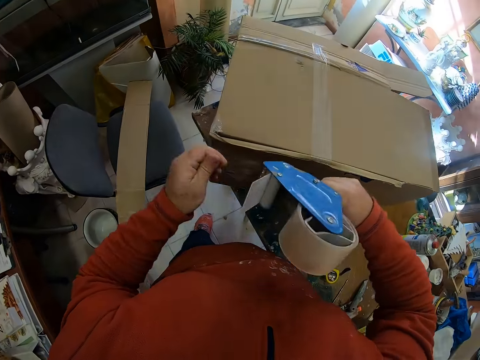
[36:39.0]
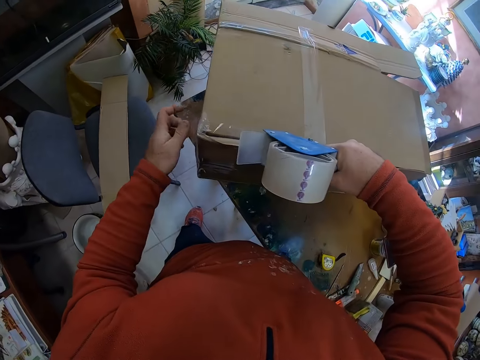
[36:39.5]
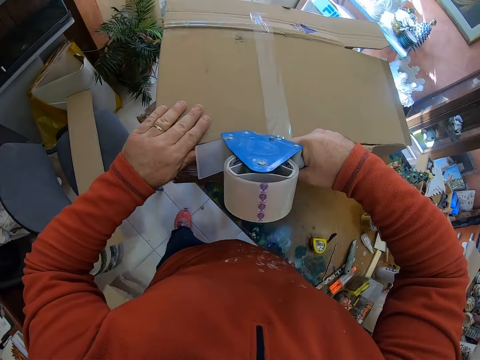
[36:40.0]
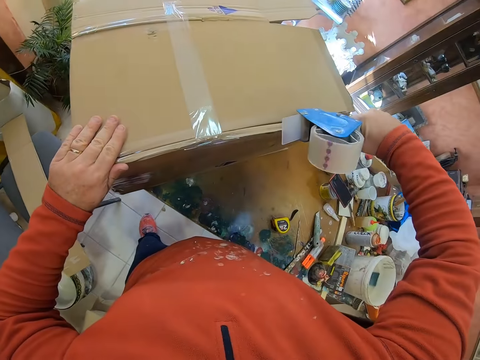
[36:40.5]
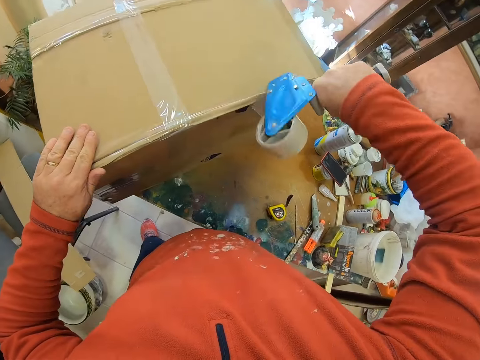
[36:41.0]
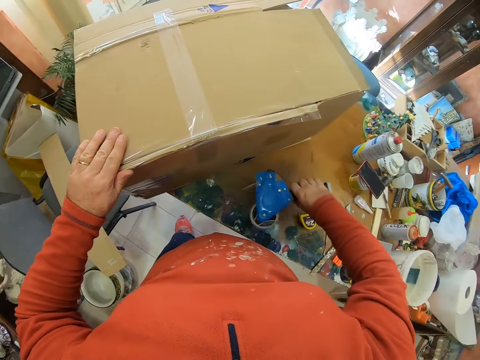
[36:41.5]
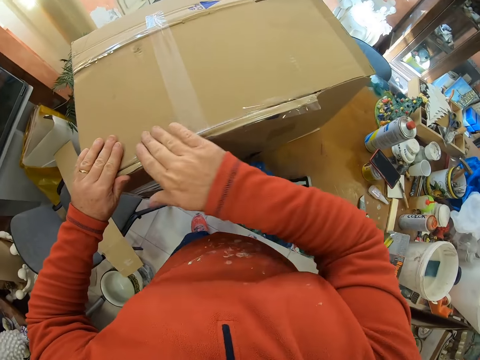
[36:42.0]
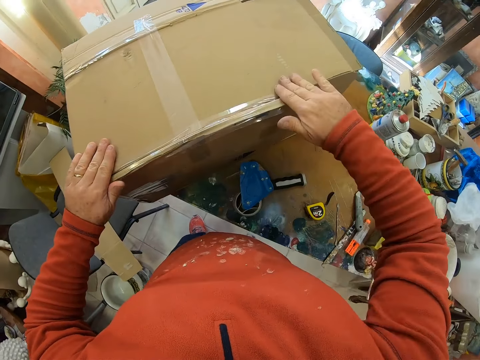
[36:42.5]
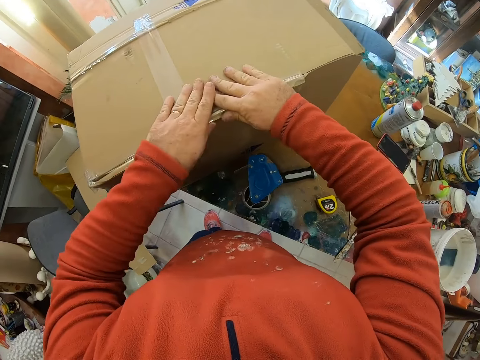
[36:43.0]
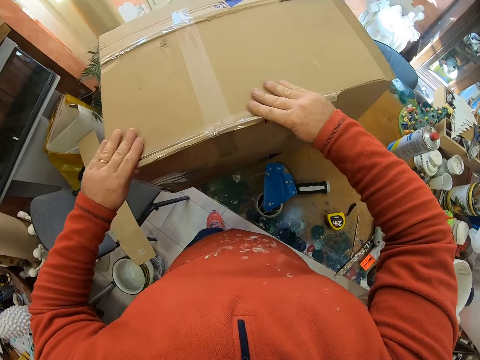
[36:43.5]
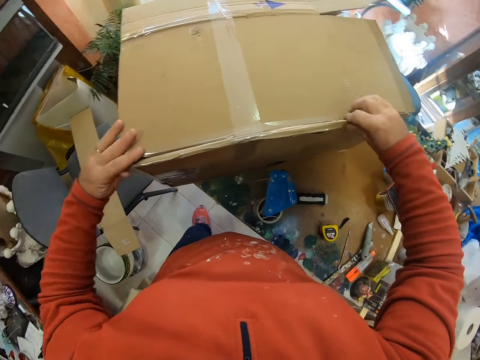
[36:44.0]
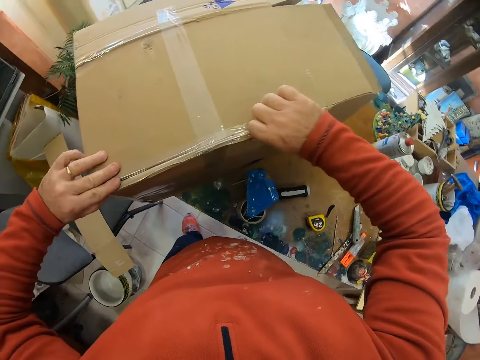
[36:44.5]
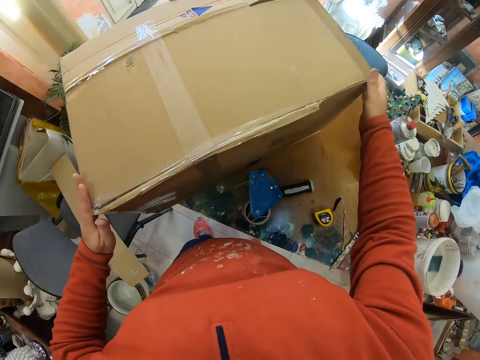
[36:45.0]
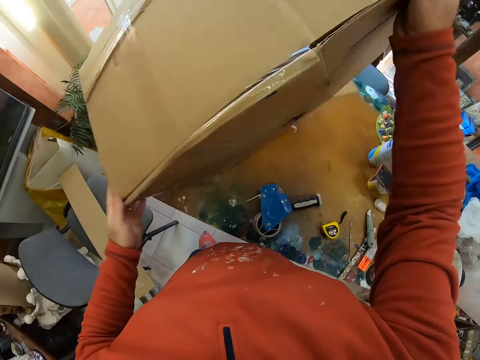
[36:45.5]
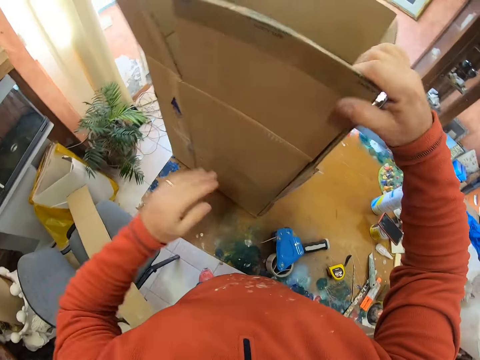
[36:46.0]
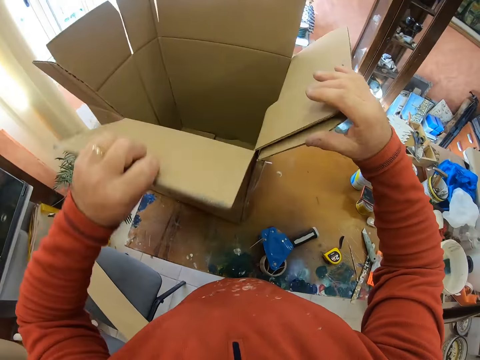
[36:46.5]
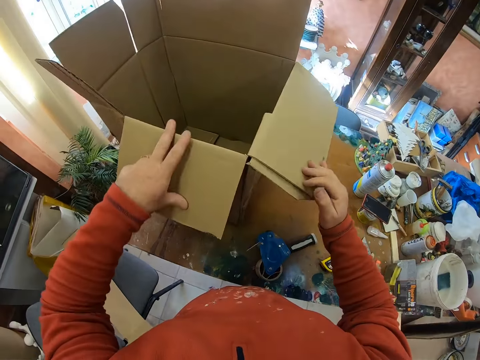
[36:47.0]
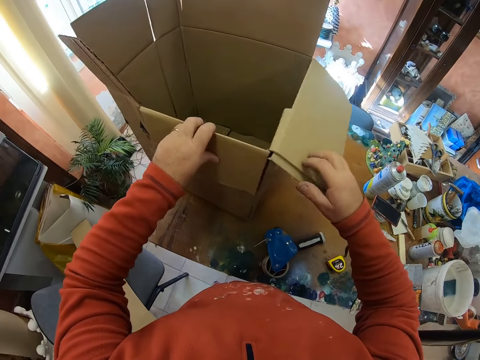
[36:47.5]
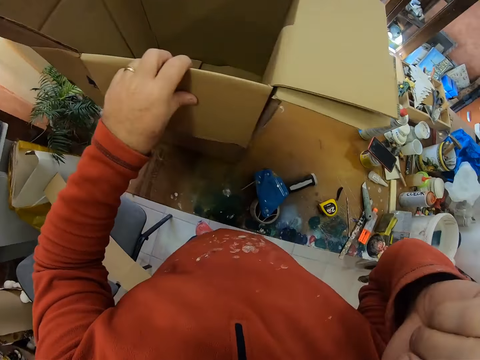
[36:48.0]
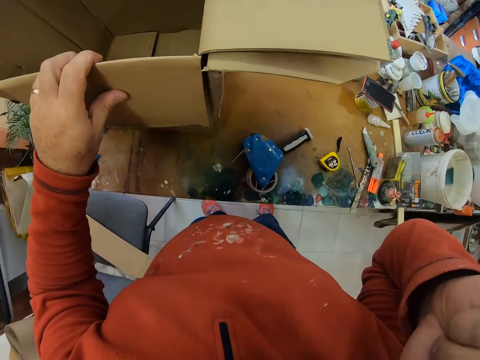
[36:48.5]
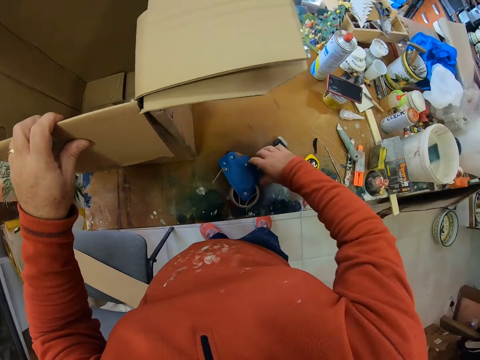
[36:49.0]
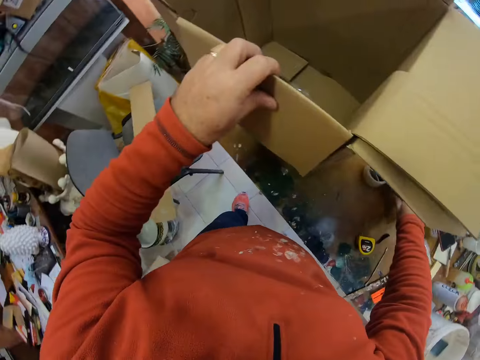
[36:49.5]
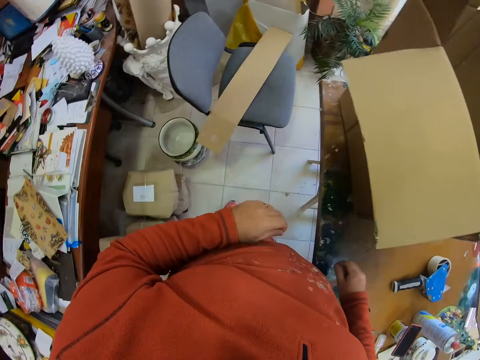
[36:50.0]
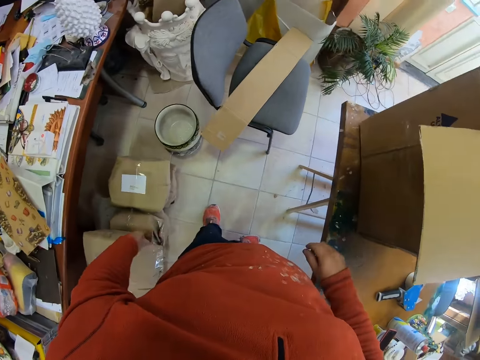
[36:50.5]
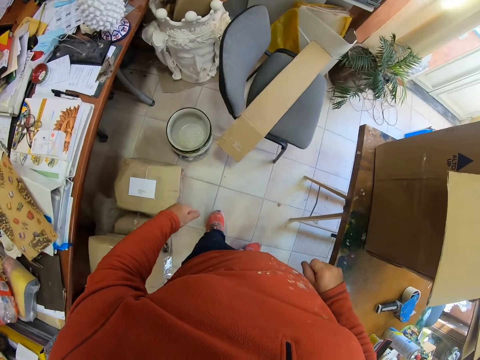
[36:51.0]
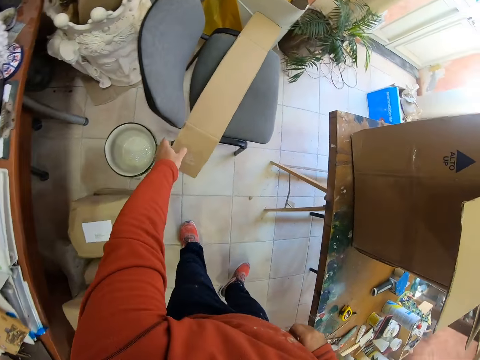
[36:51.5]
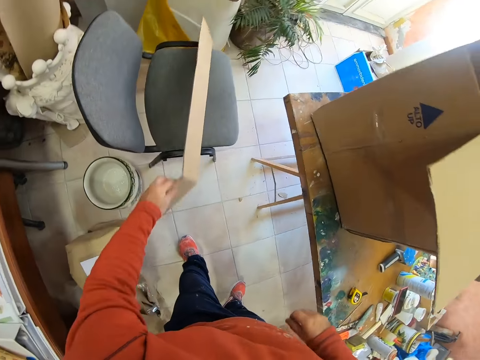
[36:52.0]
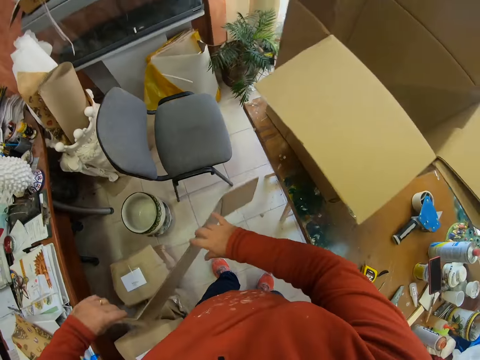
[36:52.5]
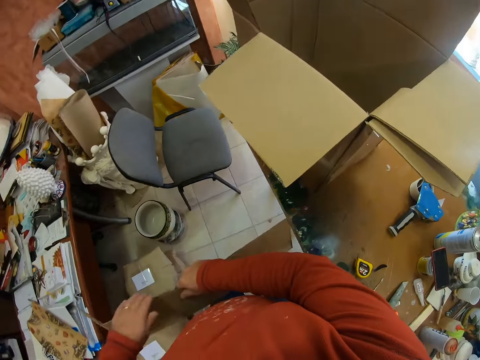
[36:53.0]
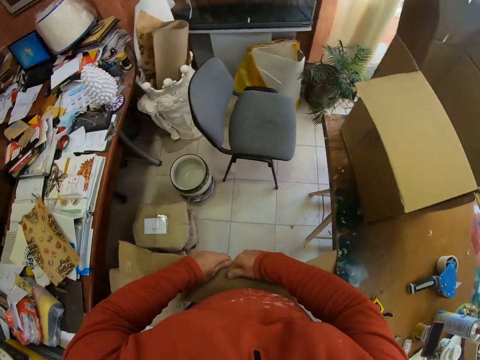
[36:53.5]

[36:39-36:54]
The camera wearer cuts the cello tape with his hand. He wraps a box with the cello tape. He puts the tape gun dispenser on the table. He seals the carton. He adjusts the box on the table. He opens the carton. He flips the box on the table. He holds his chin. He touches the tape gun dispenser. He adjusts the cello tape on the table. He looks around a room. He takes a carton piece. He picks up the box from a chair.

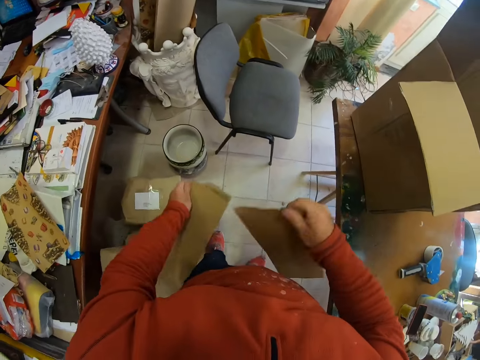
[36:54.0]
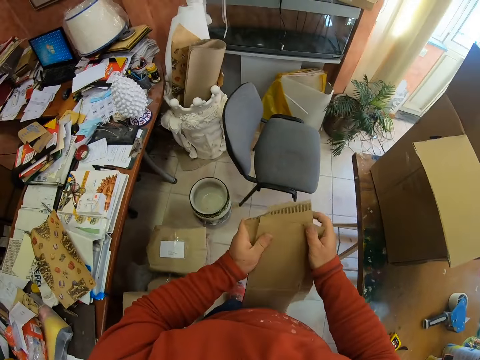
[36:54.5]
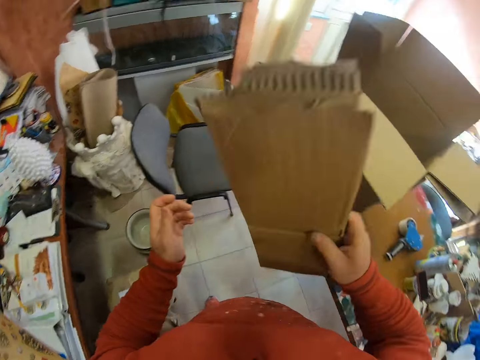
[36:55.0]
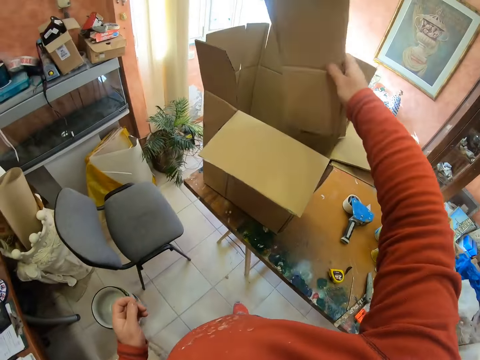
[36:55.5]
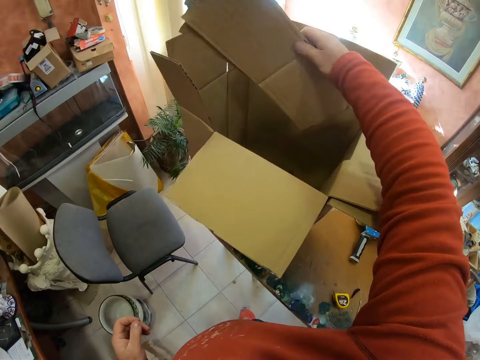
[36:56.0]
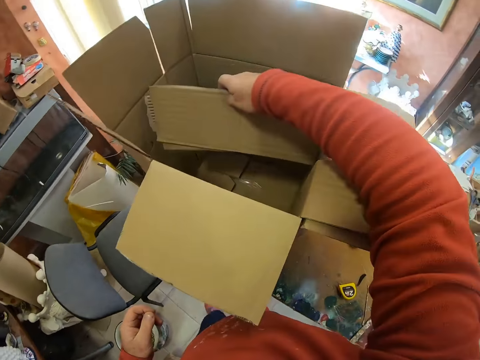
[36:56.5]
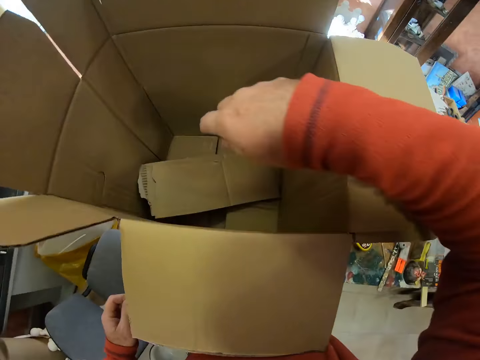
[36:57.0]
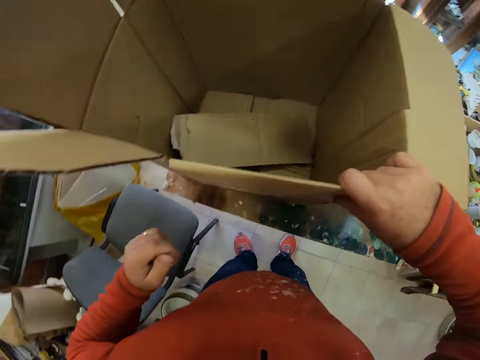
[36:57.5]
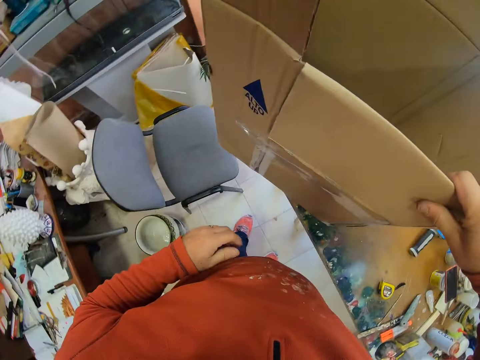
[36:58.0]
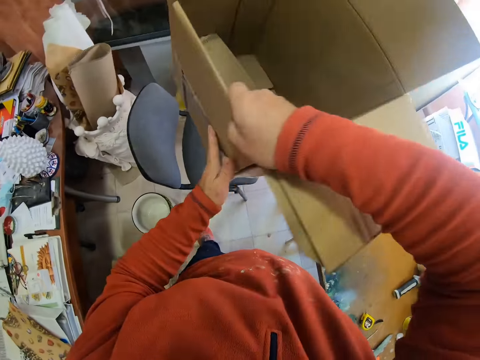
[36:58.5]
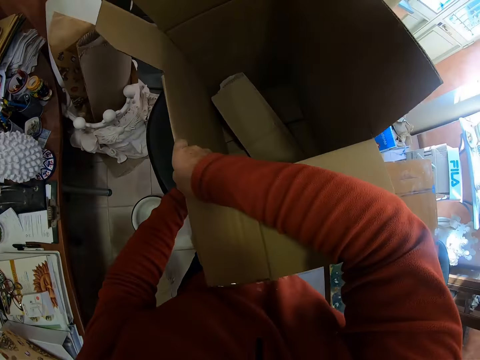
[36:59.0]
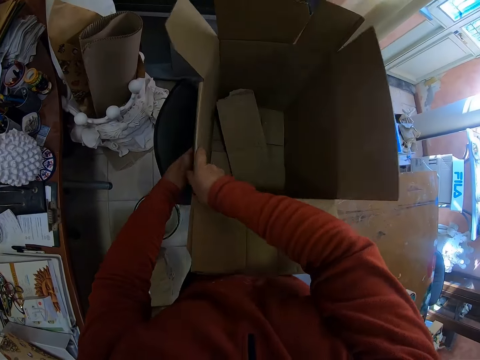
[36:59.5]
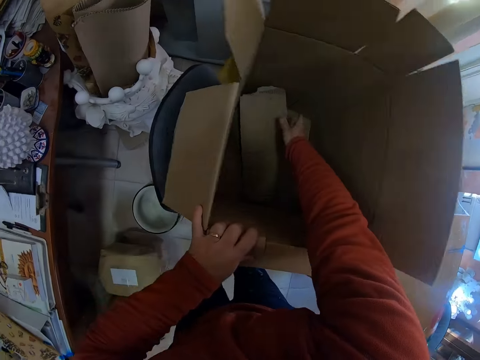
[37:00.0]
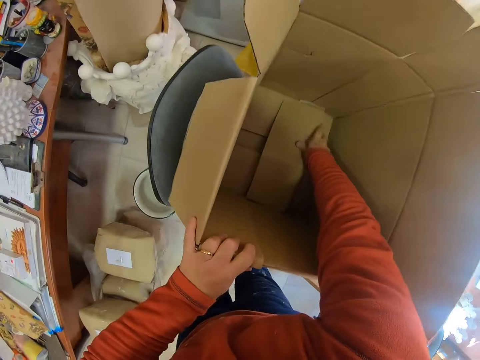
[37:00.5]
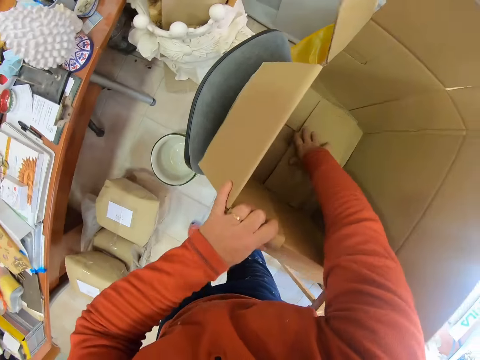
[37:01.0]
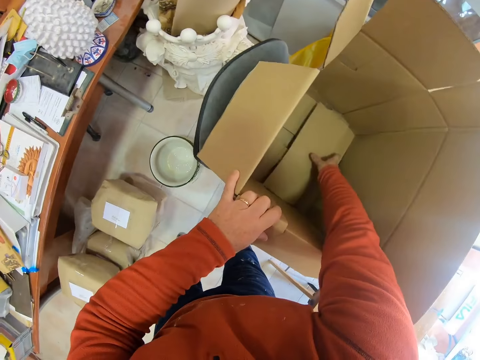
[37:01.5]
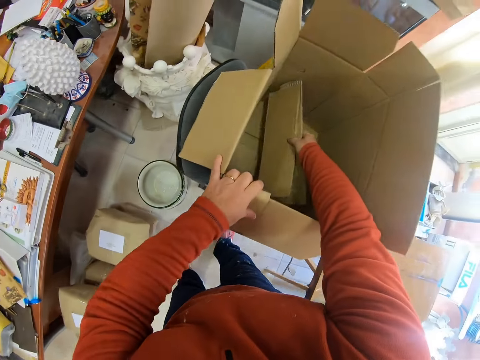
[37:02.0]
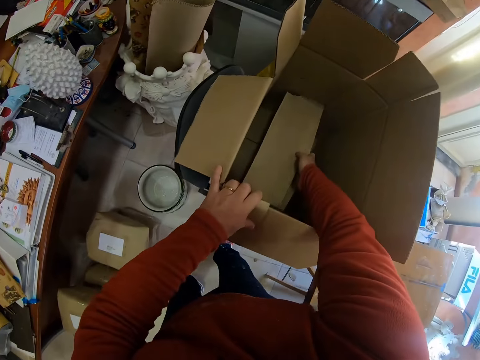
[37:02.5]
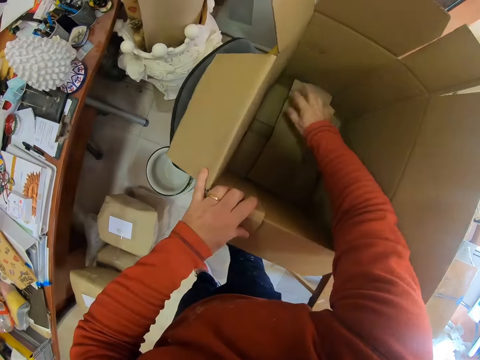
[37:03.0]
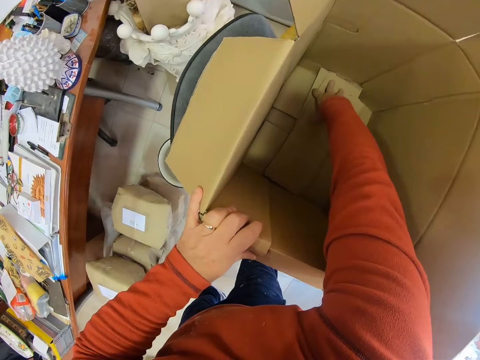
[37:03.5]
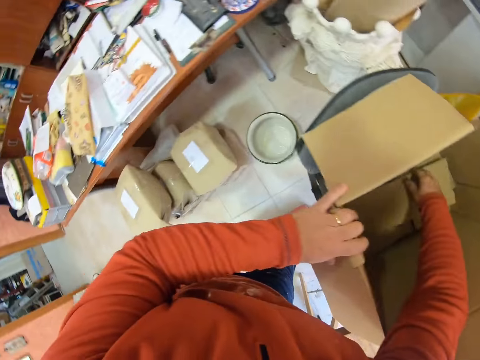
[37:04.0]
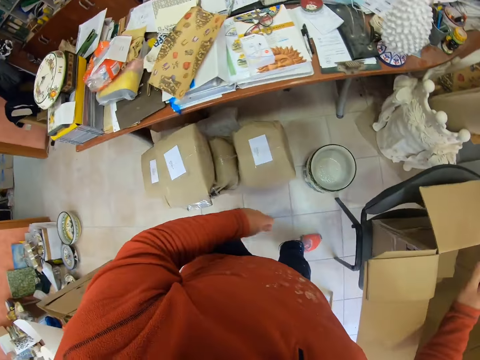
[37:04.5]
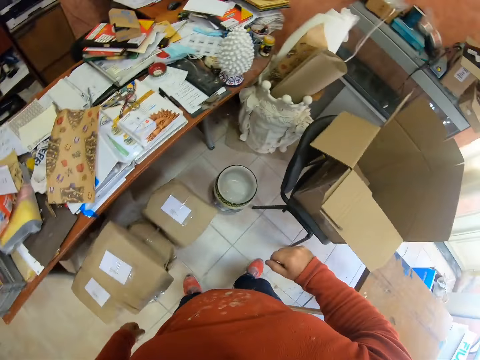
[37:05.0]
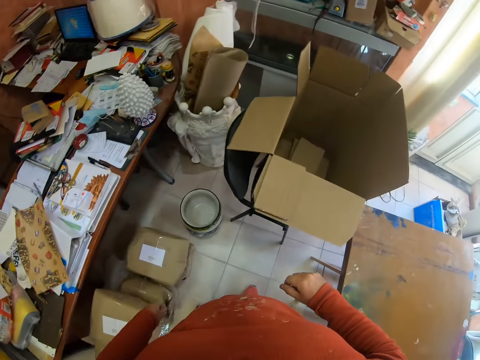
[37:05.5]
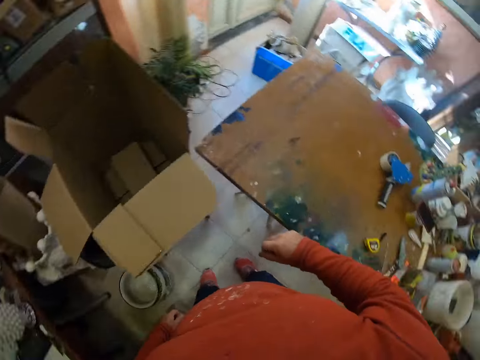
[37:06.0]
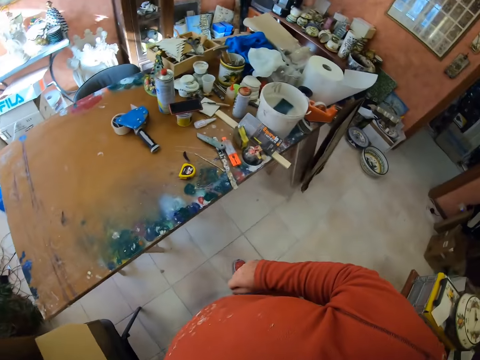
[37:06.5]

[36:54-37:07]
The camera wearer cuts a piece of cotton or carton piece. They put the piece of cotton in a box. They pick up the box from a table. They put the box on a chair. They touch the carton piece. They adjust the piece of cotton in the box. They look around a room.
